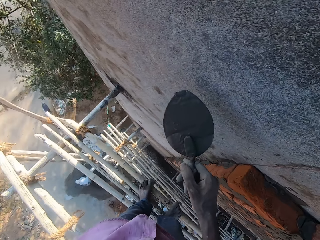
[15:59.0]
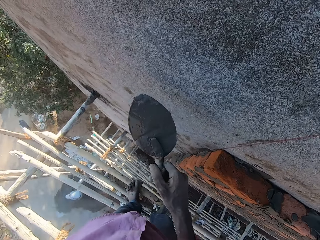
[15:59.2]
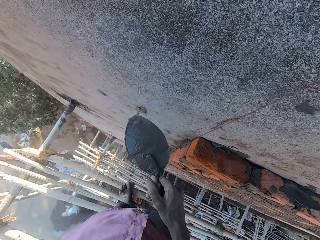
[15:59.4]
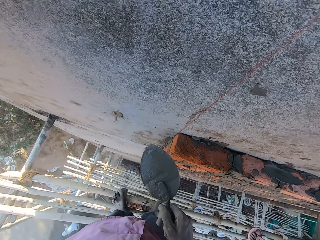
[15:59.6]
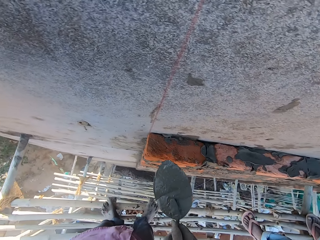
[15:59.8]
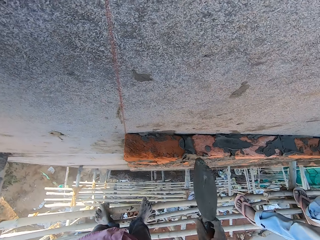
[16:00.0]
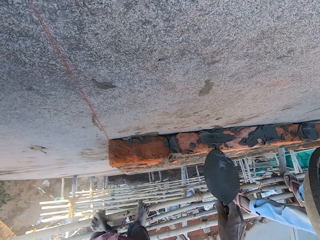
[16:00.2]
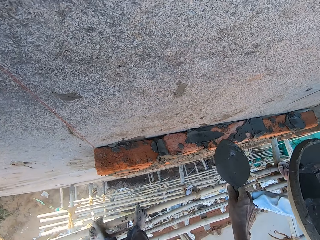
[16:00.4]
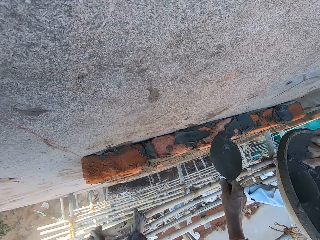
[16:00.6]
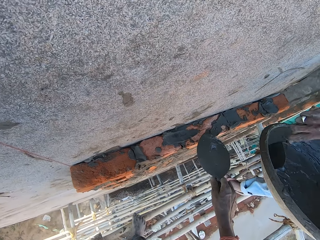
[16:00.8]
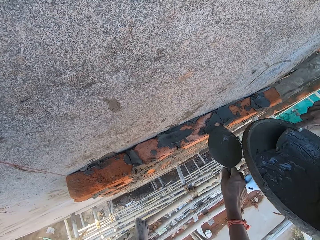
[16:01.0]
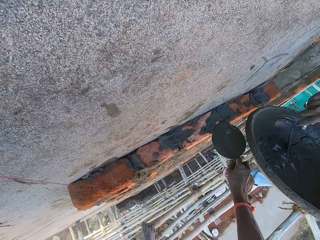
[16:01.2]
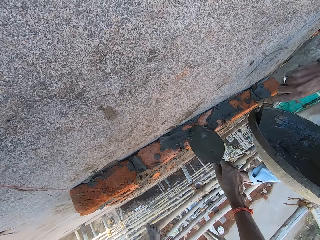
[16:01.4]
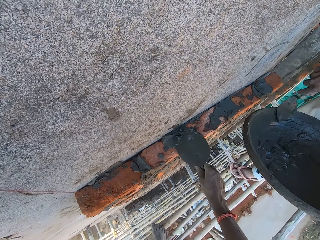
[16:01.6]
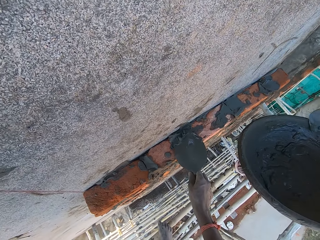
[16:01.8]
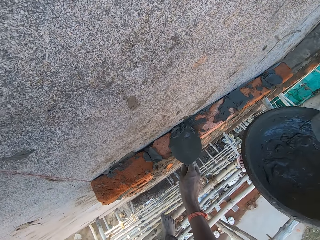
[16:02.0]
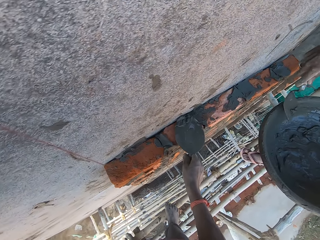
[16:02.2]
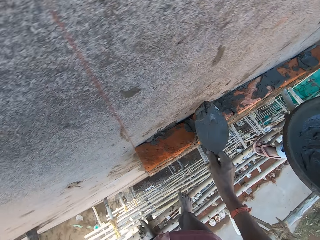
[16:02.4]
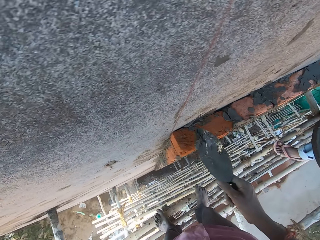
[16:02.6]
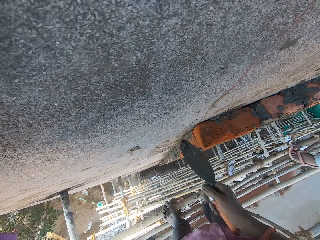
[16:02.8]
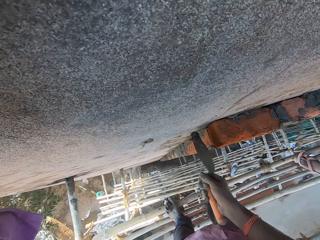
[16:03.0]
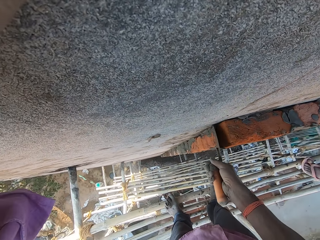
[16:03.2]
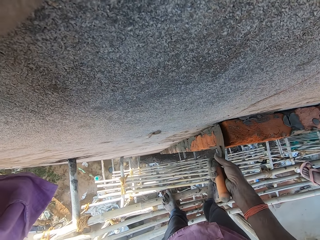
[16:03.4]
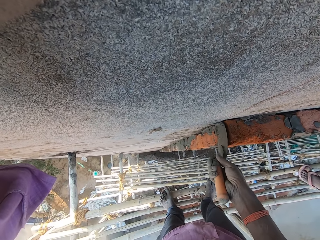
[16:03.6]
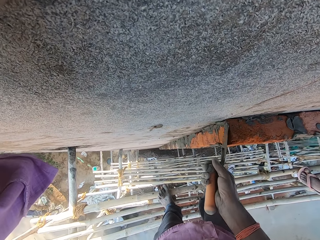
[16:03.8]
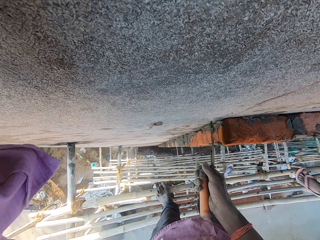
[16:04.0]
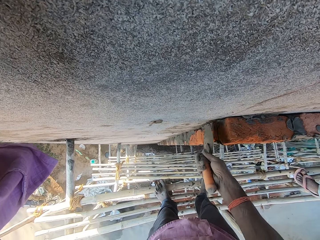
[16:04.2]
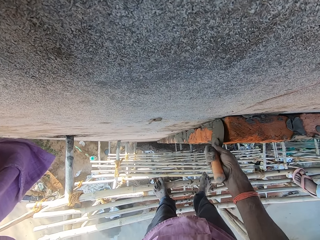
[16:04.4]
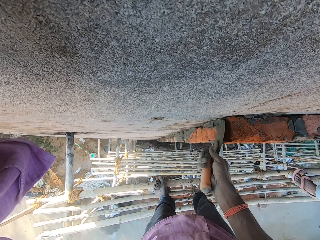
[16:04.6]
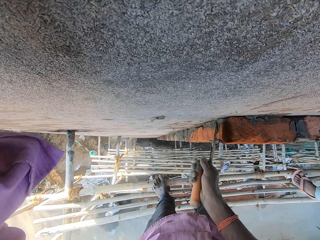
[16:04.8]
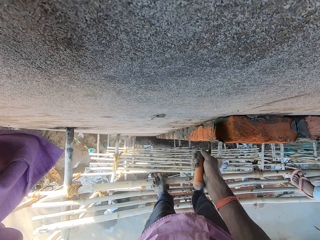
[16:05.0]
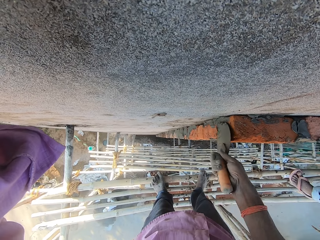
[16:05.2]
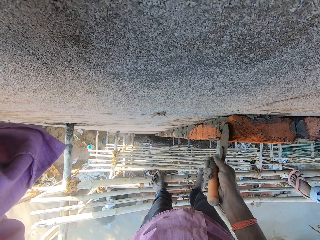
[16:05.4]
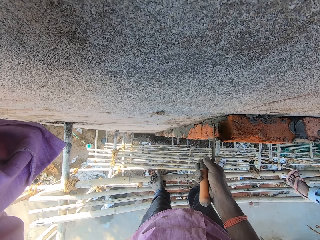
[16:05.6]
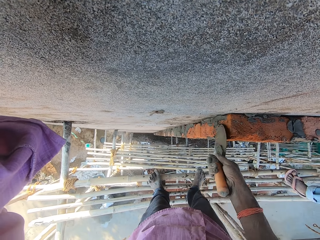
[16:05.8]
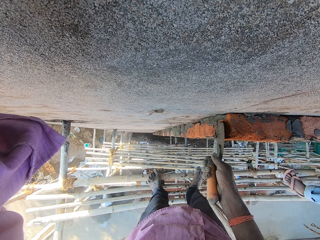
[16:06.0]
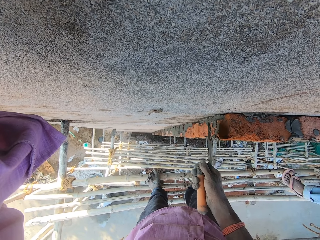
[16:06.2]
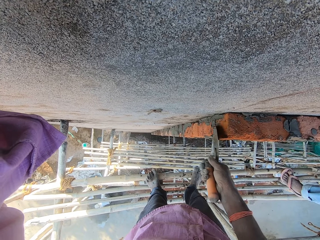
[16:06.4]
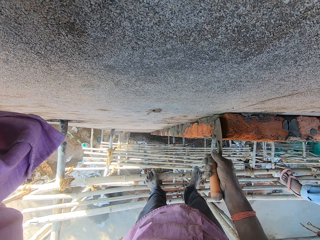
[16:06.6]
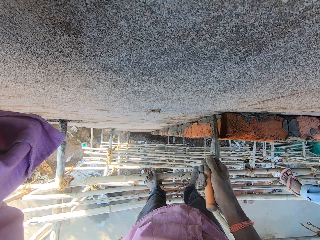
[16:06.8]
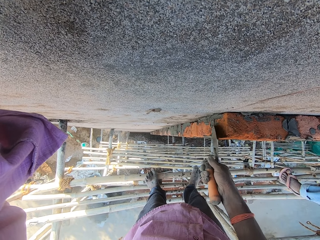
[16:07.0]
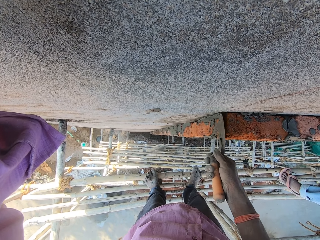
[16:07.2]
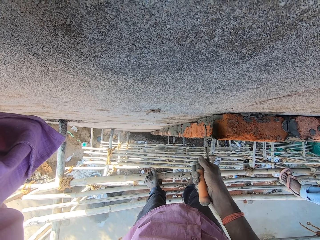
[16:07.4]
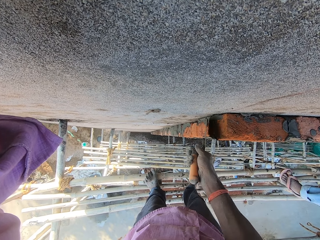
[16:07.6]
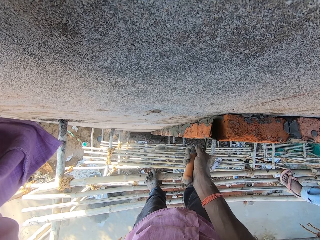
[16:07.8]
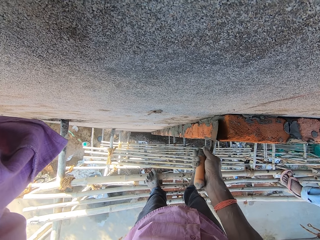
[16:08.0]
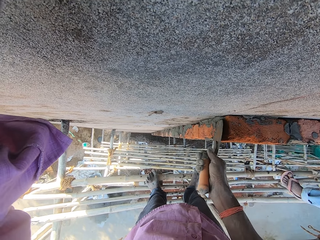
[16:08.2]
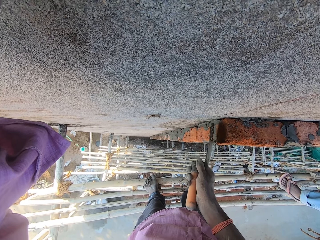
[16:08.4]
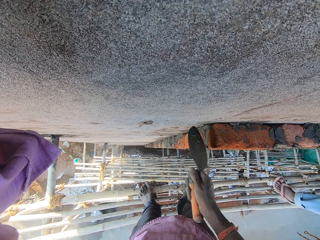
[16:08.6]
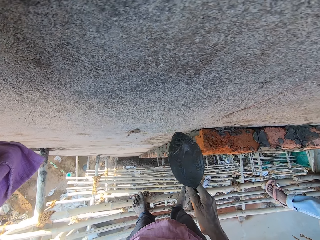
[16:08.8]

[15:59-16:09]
The man puts cement together in a bowl. The camera wearer plasters the bricks with the hand trowel in his right hand. The man takes mortar from the head pan with the hand trowel in his right hand. The camera wearer reduces cement from the bricks. He smears cement on the brick.

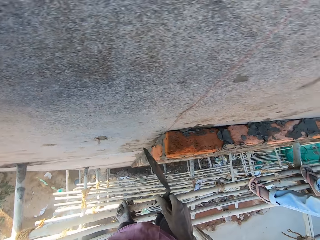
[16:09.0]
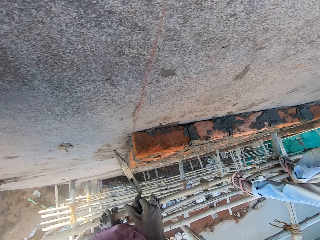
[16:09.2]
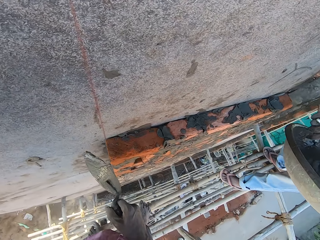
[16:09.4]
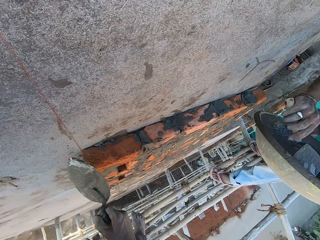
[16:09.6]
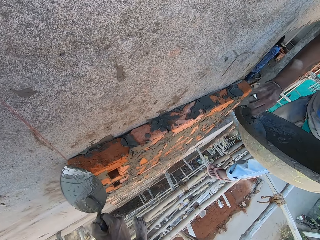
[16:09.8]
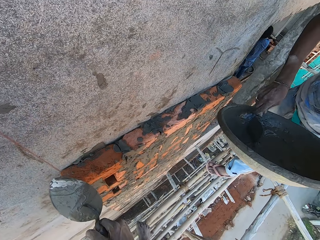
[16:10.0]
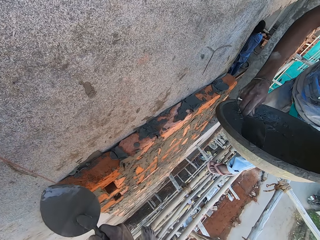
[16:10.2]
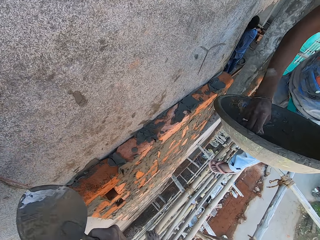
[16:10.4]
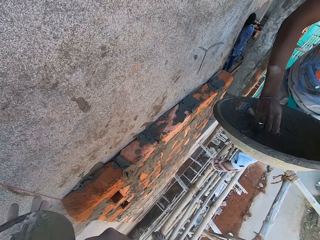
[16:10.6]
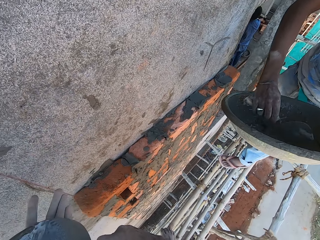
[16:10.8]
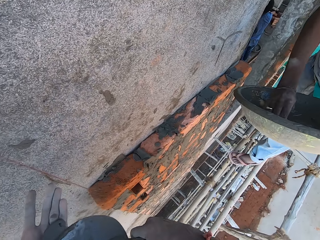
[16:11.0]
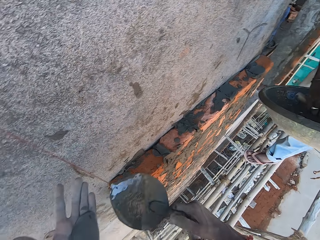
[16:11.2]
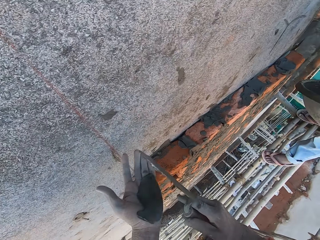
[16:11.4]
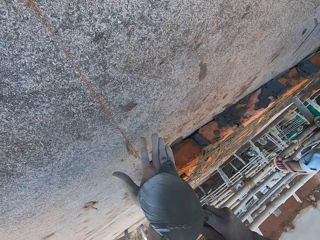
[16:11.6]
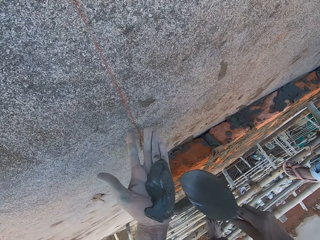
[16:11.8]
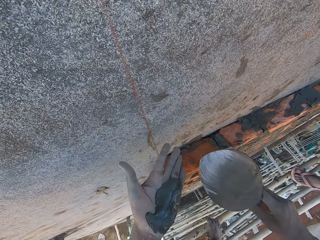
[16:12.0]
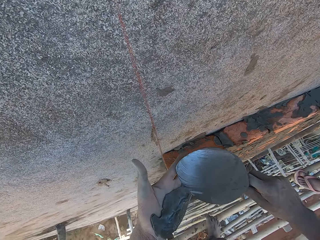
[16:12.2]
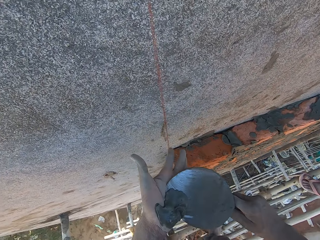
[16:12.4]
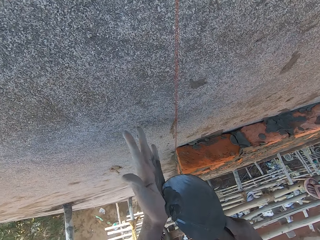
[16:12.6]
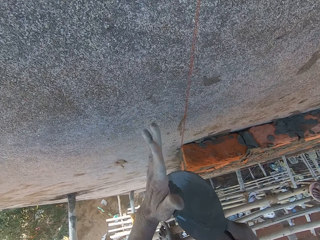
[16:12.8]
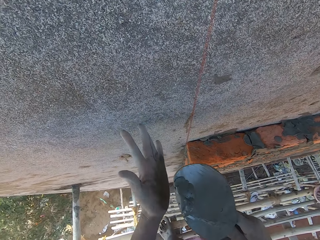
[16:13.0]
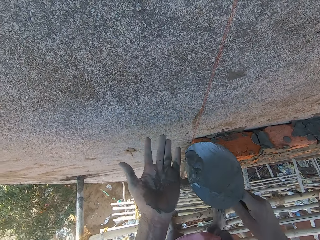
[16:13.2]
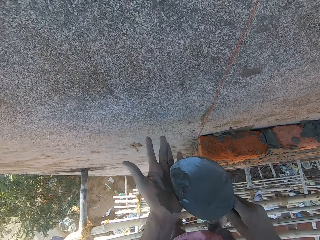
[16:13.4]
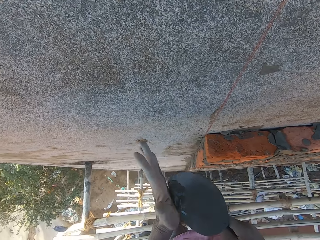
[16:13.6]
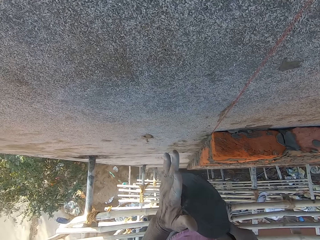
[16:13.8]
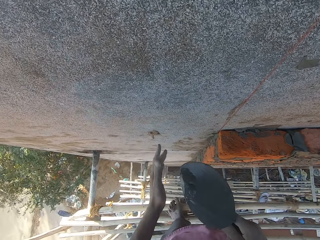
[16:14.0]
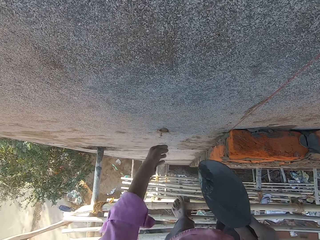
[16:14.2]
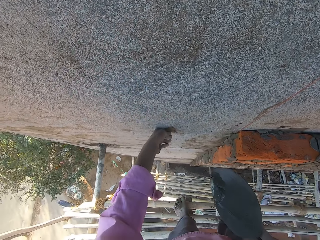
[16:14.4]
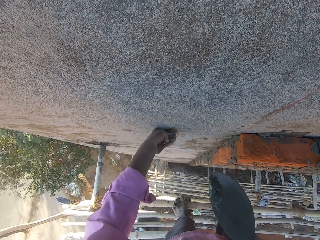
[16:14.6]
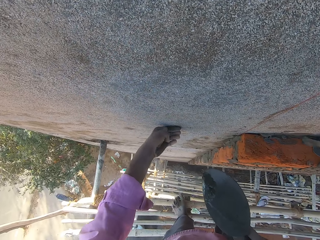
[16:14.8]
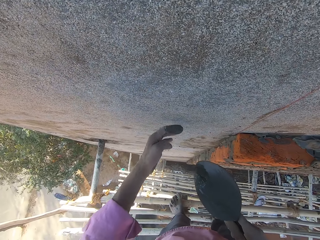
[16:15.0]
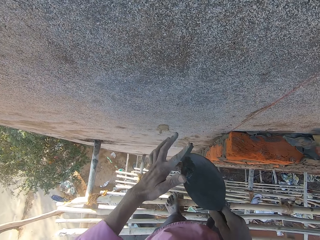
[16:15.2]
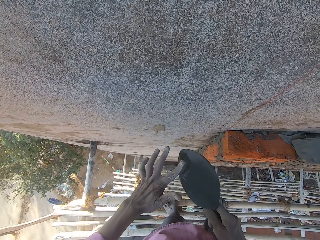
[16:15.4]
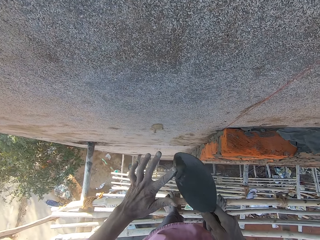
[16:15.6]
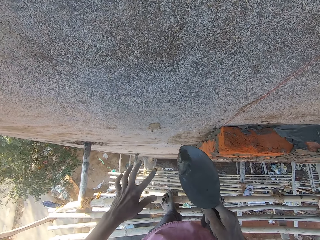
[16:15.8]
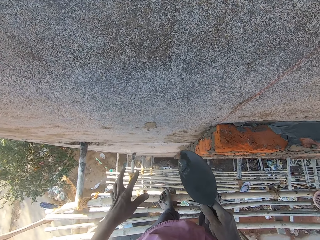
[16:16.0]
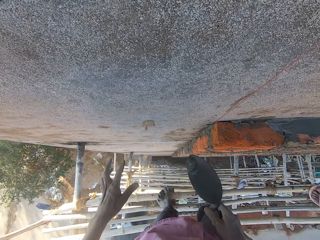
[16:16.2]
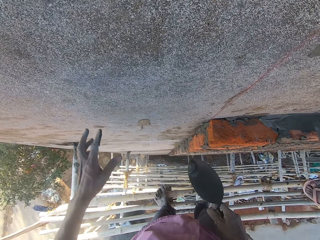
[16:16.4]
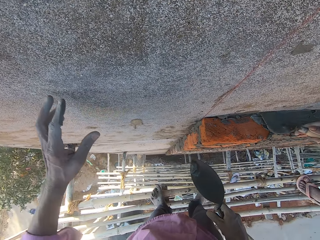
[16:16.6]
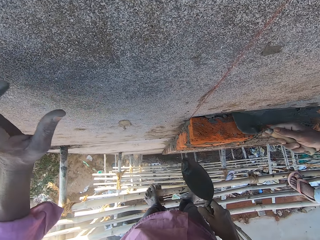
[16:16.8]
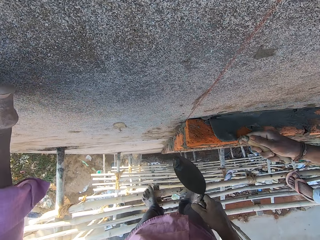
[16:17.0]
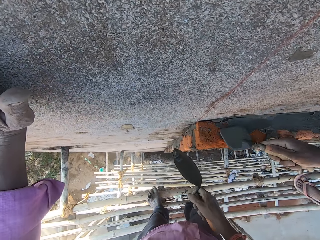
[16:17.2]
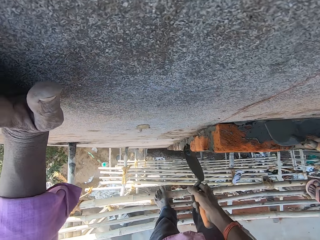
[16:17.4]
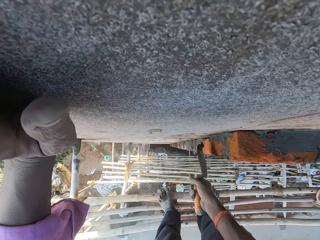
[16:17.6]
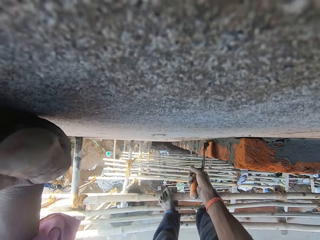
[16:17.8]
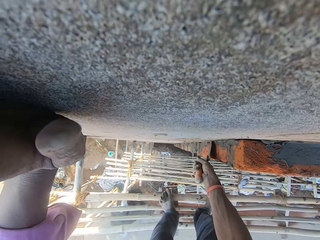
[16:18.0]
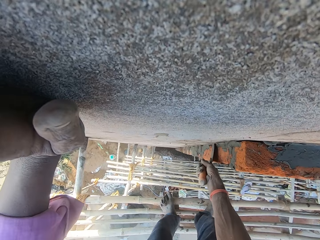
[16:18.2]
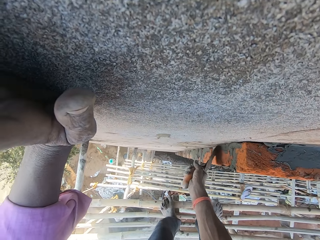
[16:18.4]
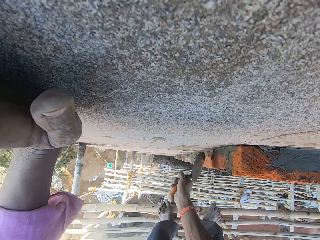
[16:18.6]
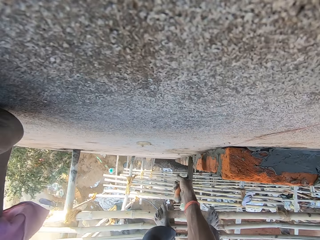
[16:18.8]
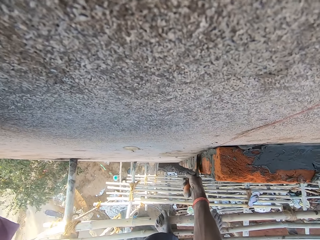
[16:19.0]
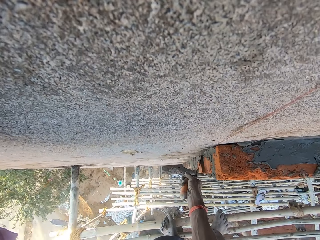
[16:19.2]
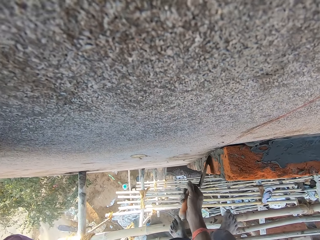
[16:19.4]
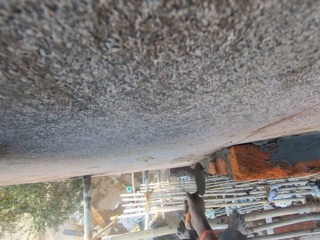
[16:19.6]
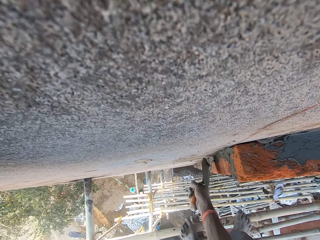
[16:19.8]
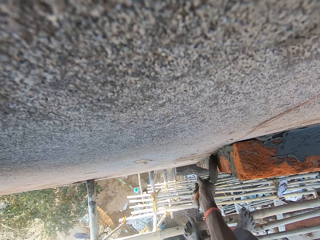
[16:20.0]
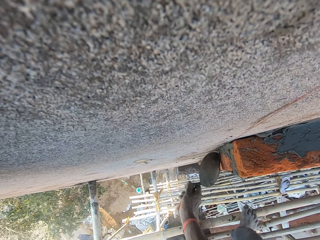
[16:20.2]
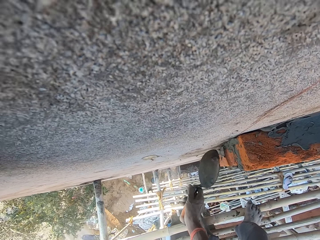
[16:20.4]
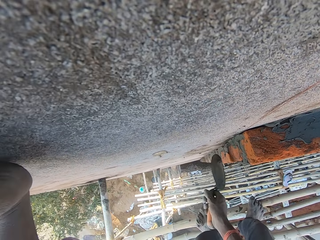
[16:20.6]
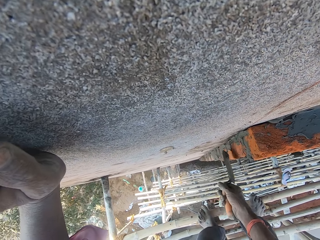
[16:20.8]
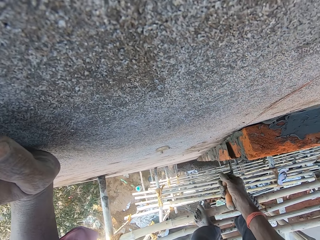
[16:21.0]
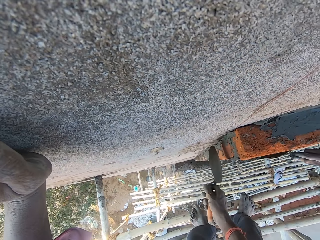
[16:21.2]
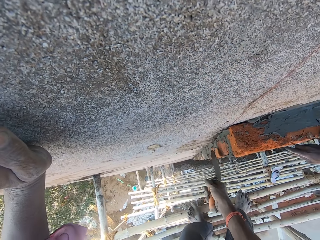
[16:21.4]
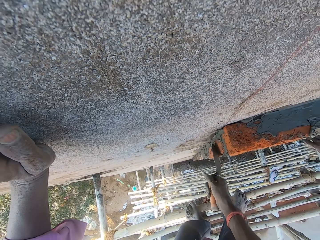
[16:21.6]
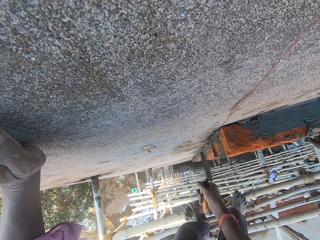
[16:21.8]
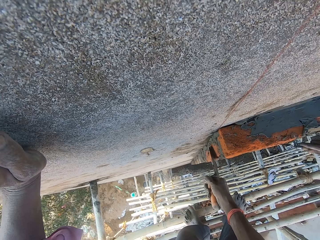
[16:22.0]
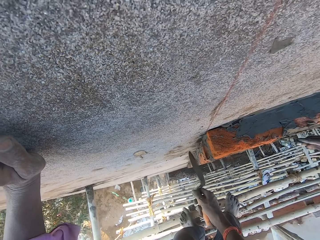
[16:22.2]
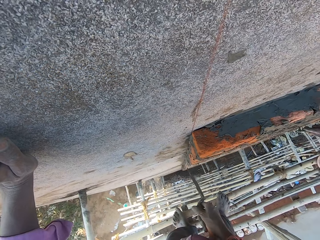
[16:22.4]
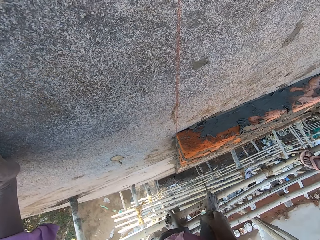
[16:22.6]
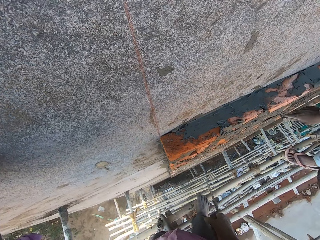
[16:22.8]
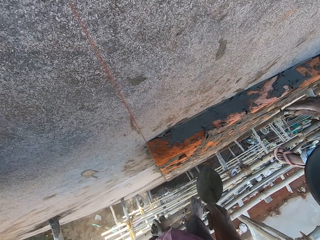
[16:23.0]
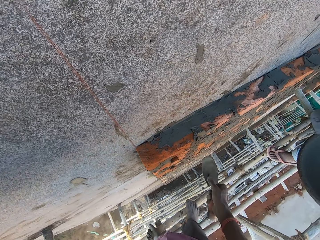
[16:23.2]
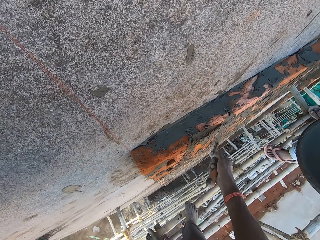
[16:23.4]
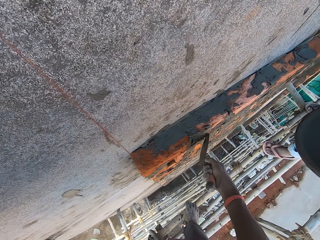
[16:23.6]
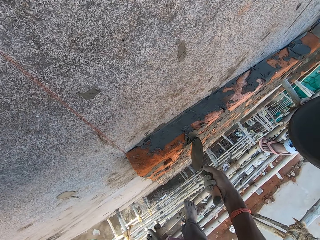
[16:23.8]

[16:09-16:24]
The camera wearer turns the trowel. The man puts cement together in a bowl. The camera wearer scrapes mortar from the hand trowel in his right hand with his left hand. He takes mortar from his left hand with the hand trowel in his right hand. He scrapes mortar from the wall with his left hand. The man pours cement on the brick. The camera wearer reduces cement from his left index finger. He puts the mortar in his left hand on the hand trowel in his right hand. The man smears cement on the bricks. The camera wearer places his left hand on the wall. He leans on the wall. He plasters the bricks with the hand trowel in his right hand. The man plasters the bricks with the hand trowel in his right hand.
